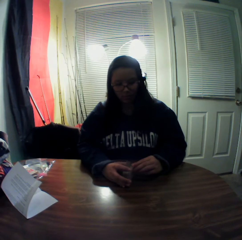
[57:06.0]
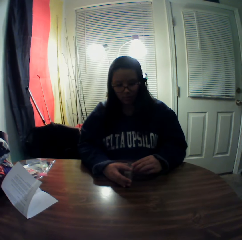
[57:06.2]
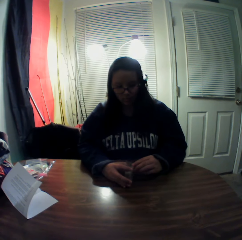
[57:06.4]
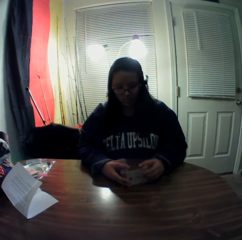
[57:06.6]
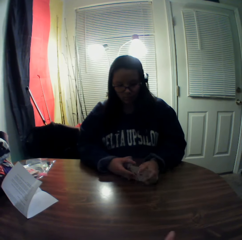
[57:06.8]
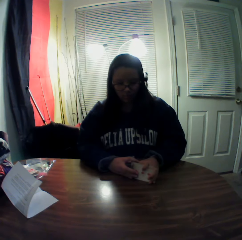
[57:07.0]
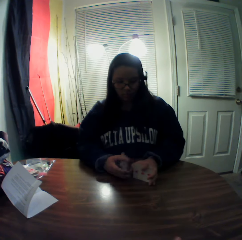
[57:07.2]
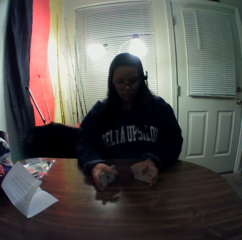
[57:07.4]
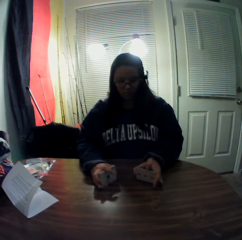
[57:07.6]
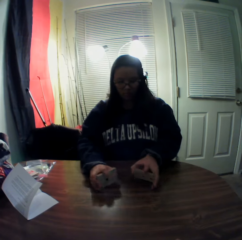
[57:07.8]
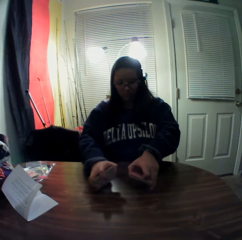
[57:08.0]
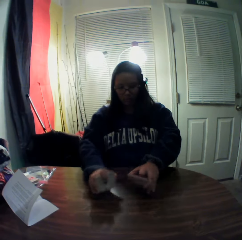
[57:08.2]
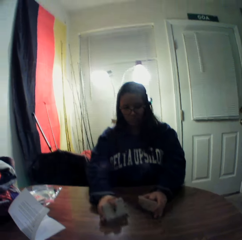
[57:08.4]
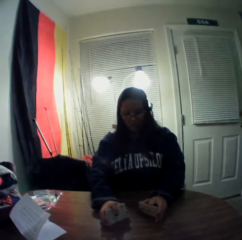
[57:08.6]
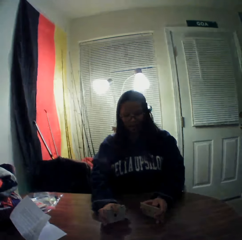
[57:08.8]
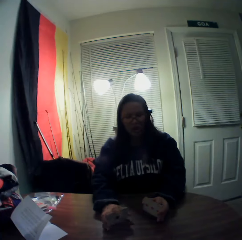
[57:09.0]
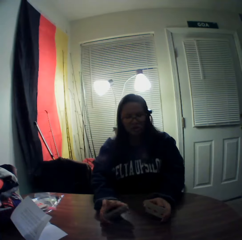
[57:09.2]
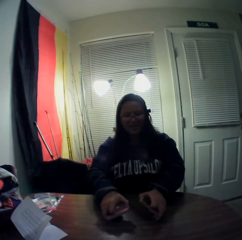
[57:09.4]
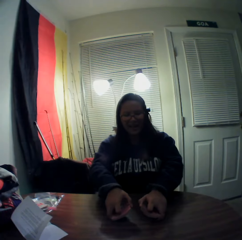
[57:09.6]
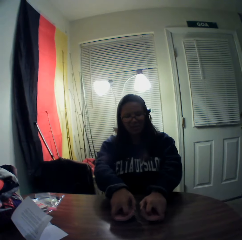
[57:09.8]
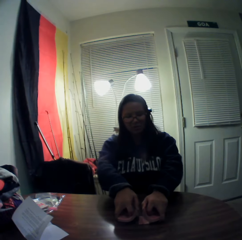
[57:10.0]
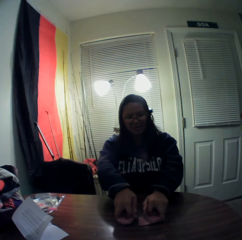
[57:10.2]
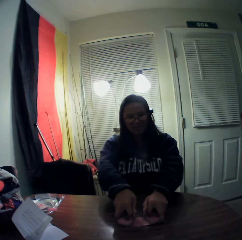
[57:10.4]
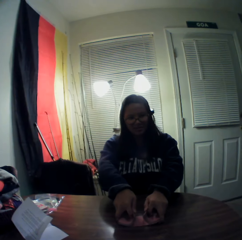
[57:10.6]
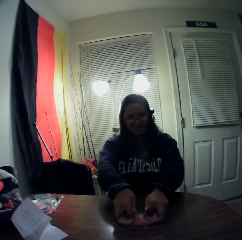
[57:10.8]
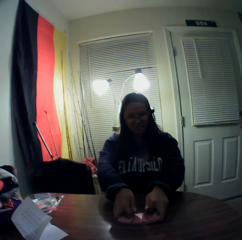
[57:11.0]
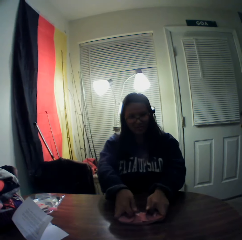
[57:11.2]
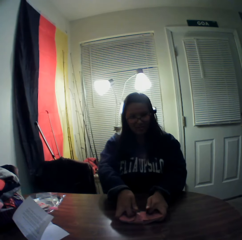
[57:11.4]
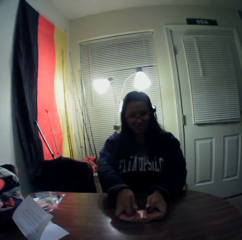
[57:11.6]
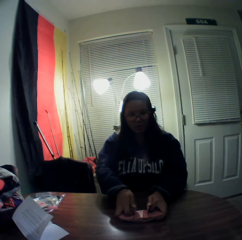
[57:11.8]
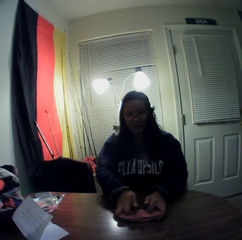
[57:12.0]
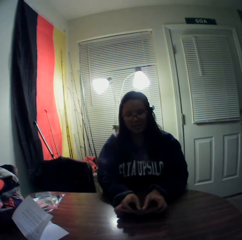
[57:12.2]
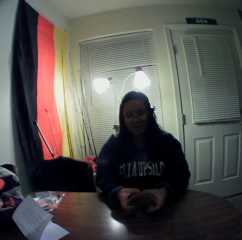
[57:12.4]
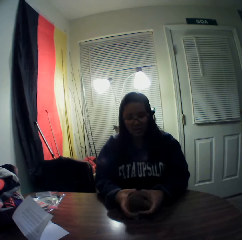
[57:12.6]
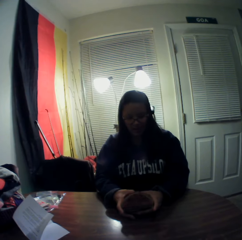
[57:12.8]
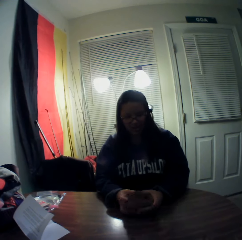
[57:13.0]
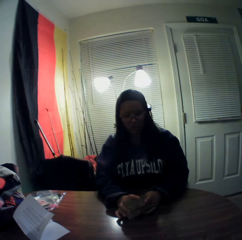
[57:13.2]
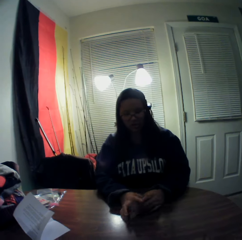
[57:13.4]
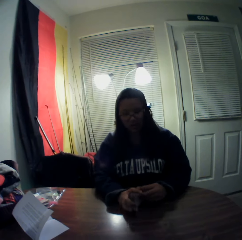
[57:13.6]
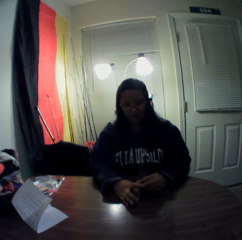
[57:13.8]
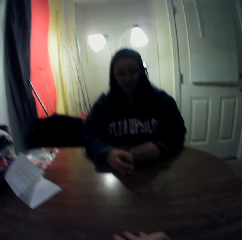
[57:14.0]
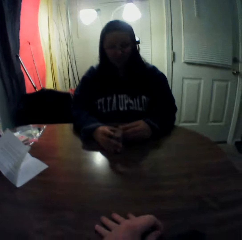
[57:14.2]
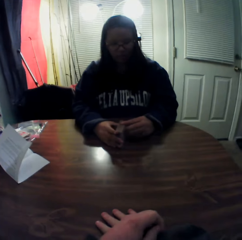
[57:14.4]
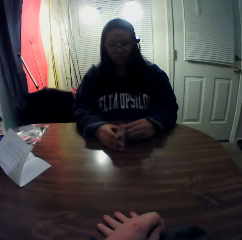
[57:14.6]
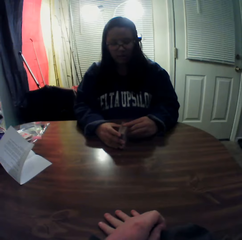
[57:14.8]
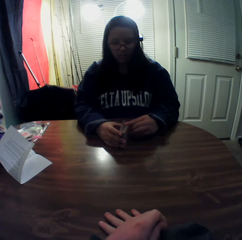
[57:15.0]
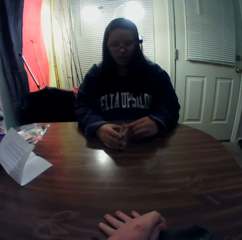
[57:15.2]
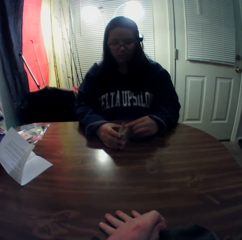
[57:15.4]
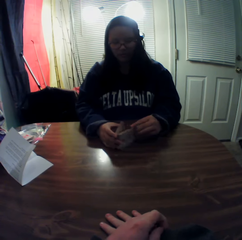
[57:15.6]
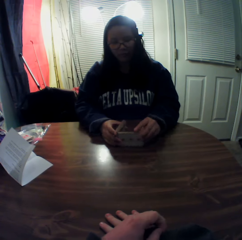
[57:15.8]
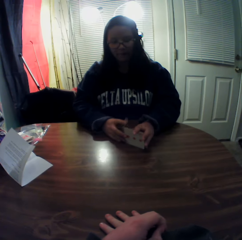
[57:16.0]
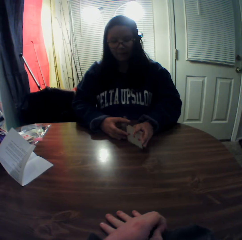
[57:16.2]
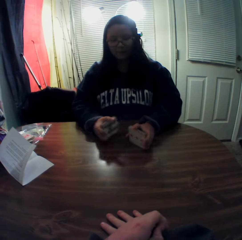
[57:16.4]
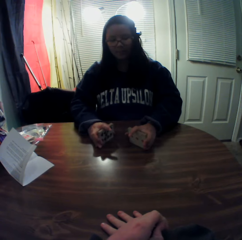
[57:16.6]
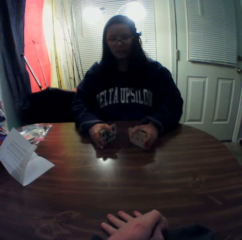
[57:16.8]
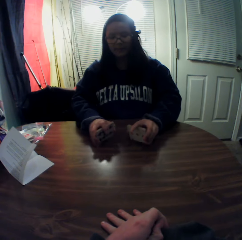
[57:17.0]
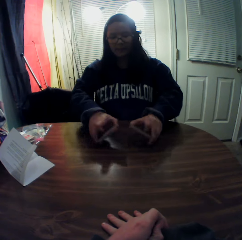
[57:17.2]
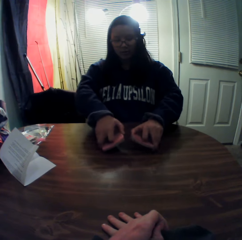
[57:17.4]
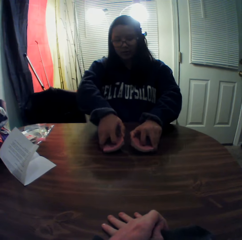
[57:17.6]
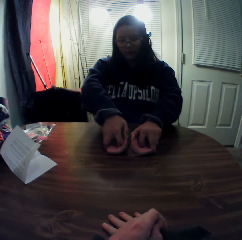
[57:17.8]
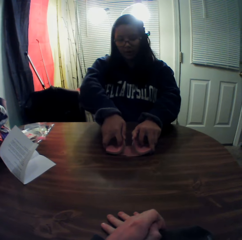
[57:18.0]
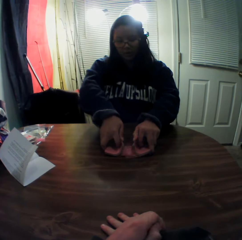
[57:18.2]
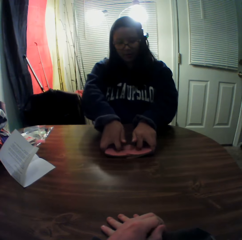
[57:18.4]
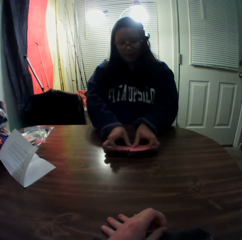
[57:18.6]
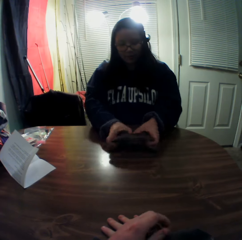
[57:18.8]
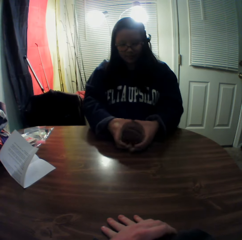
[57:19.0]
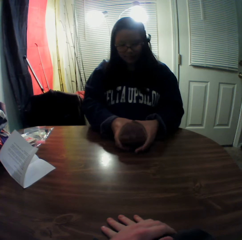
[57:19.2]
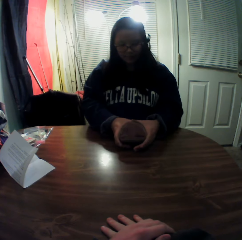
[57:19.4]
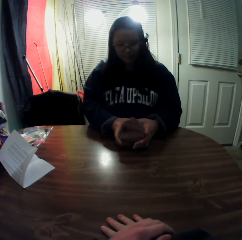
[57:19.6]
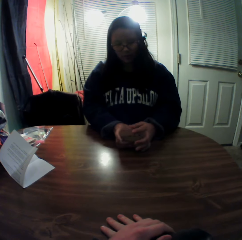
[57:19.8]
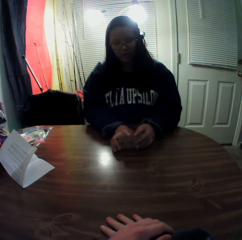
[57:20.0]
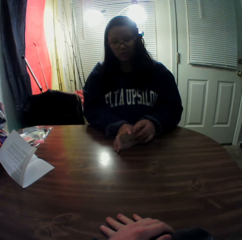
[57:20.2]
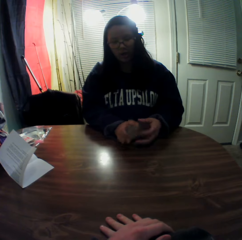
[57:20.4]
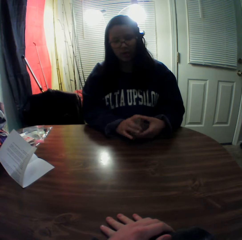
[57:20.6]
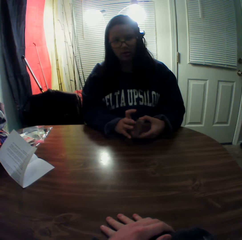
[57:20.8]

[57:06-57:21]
A woman picks some playing cards from the deck, shuffles the playing cards, picks some playing cards from the deck, and shuffles the playing cards.

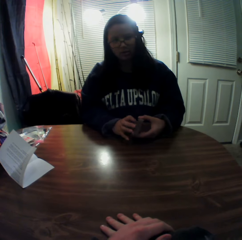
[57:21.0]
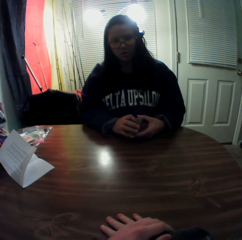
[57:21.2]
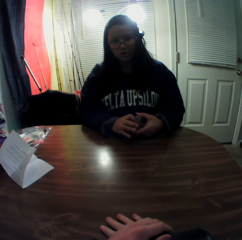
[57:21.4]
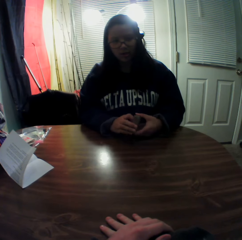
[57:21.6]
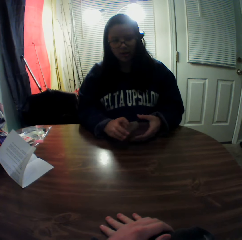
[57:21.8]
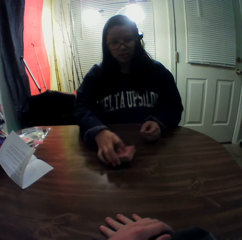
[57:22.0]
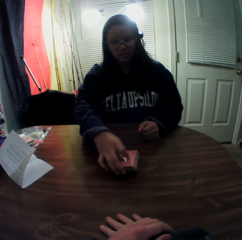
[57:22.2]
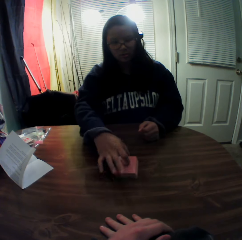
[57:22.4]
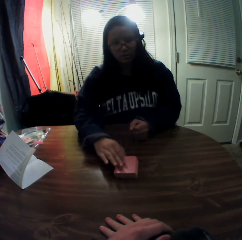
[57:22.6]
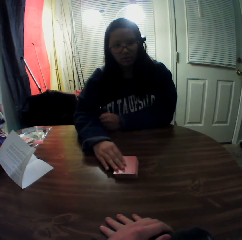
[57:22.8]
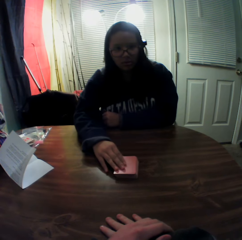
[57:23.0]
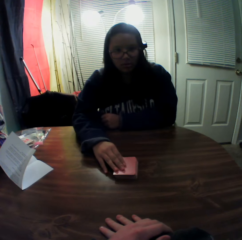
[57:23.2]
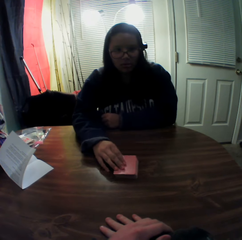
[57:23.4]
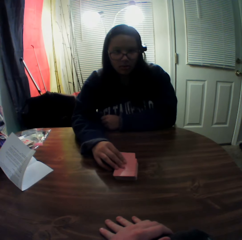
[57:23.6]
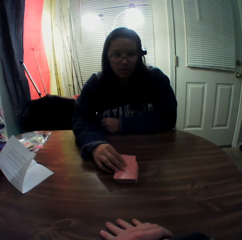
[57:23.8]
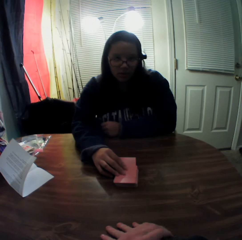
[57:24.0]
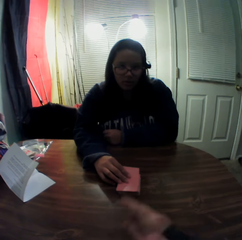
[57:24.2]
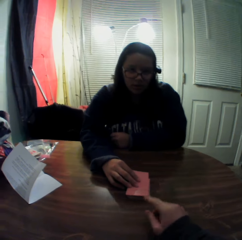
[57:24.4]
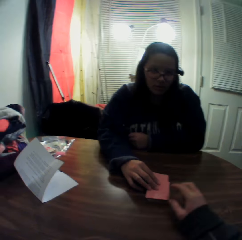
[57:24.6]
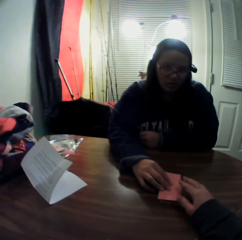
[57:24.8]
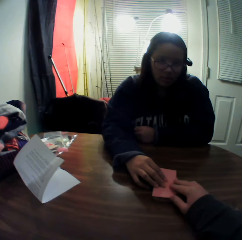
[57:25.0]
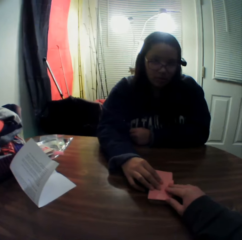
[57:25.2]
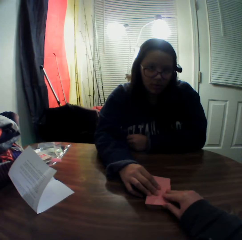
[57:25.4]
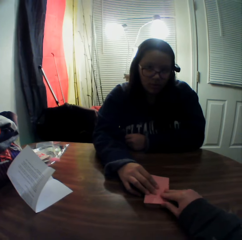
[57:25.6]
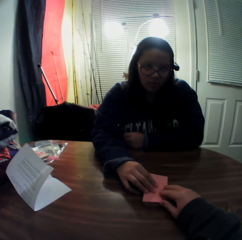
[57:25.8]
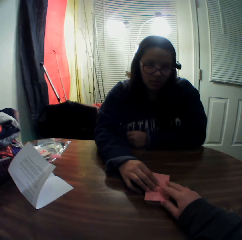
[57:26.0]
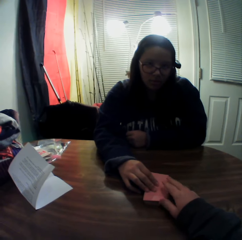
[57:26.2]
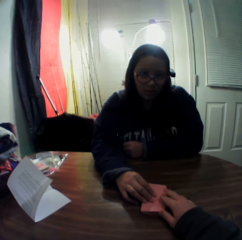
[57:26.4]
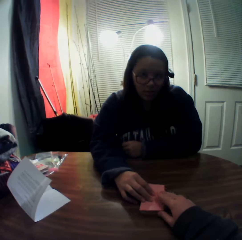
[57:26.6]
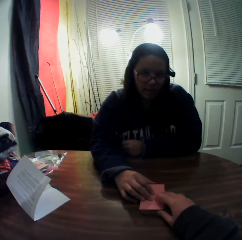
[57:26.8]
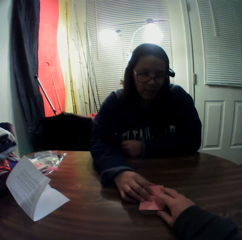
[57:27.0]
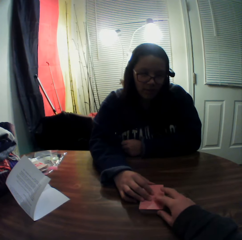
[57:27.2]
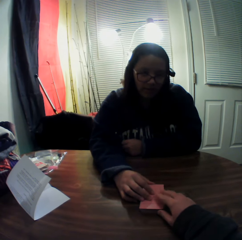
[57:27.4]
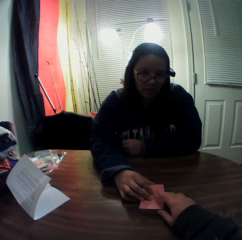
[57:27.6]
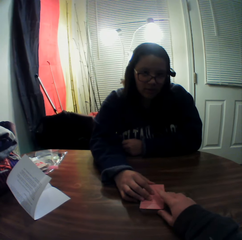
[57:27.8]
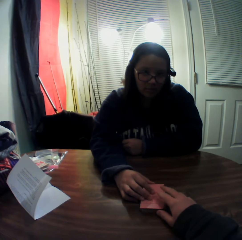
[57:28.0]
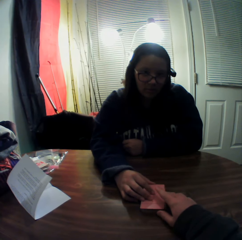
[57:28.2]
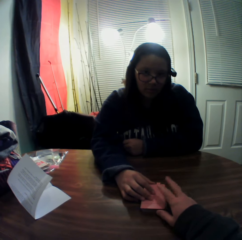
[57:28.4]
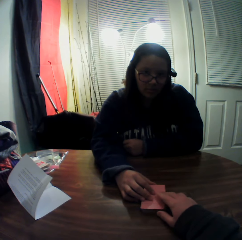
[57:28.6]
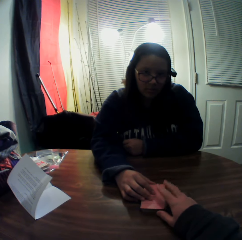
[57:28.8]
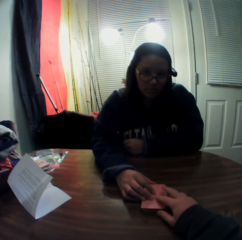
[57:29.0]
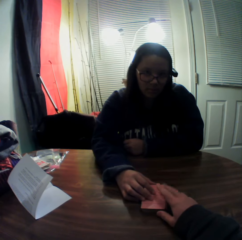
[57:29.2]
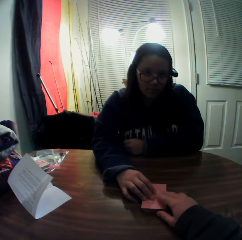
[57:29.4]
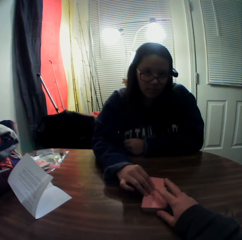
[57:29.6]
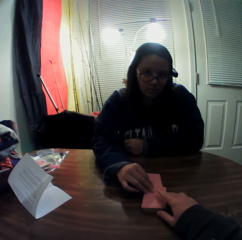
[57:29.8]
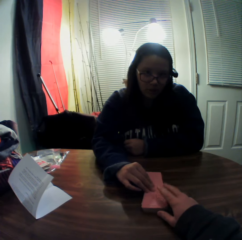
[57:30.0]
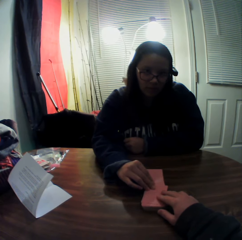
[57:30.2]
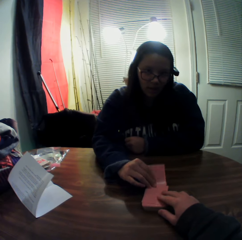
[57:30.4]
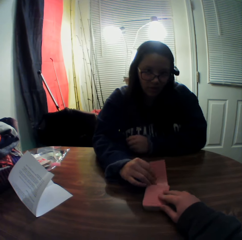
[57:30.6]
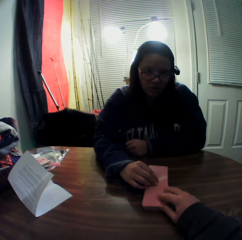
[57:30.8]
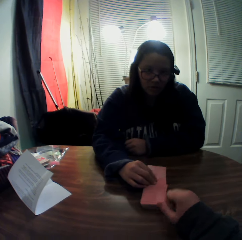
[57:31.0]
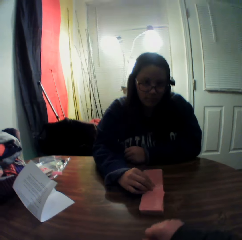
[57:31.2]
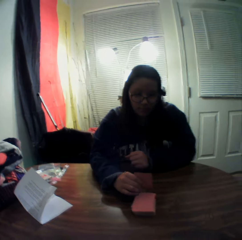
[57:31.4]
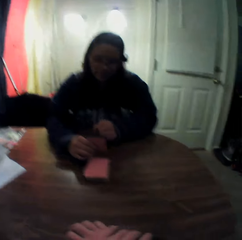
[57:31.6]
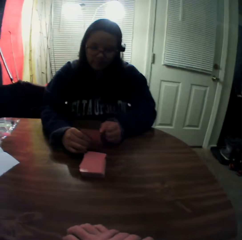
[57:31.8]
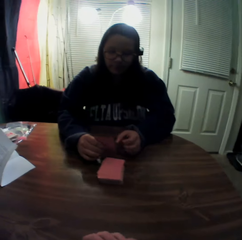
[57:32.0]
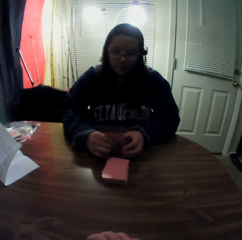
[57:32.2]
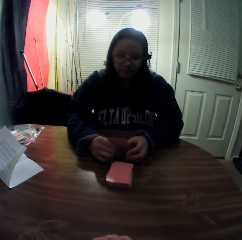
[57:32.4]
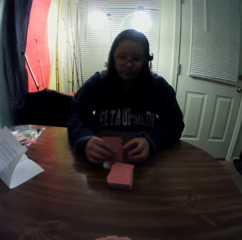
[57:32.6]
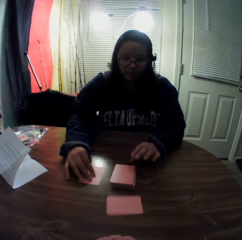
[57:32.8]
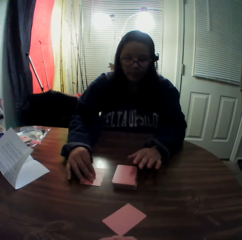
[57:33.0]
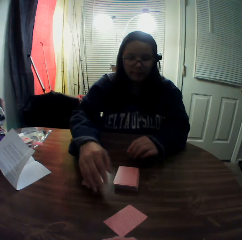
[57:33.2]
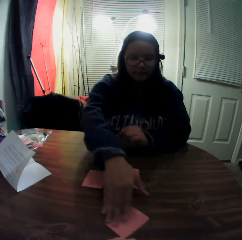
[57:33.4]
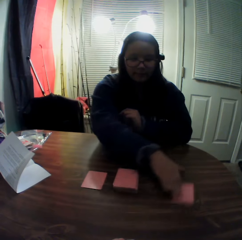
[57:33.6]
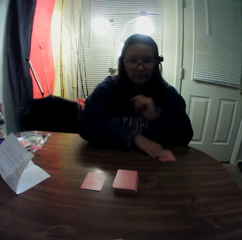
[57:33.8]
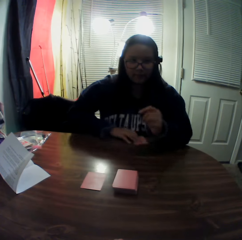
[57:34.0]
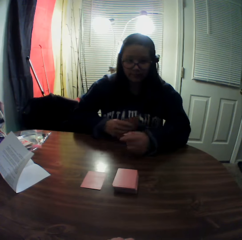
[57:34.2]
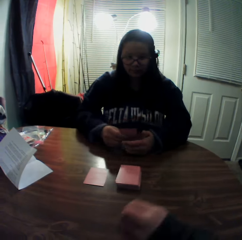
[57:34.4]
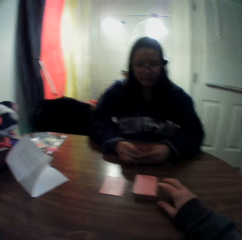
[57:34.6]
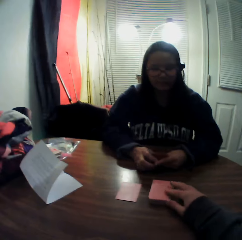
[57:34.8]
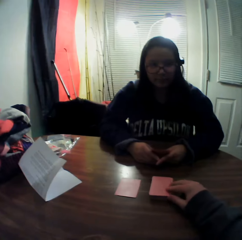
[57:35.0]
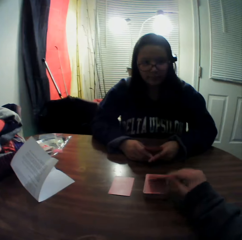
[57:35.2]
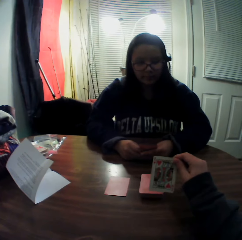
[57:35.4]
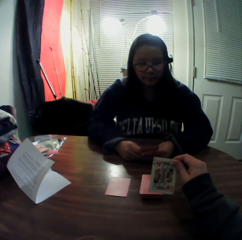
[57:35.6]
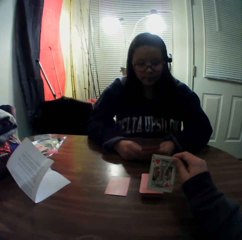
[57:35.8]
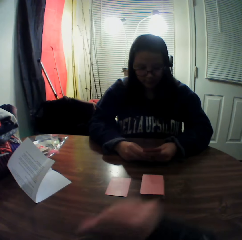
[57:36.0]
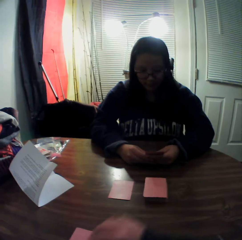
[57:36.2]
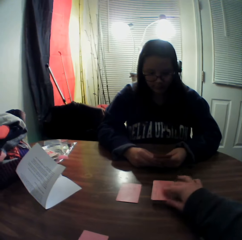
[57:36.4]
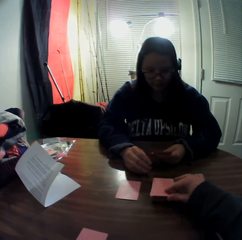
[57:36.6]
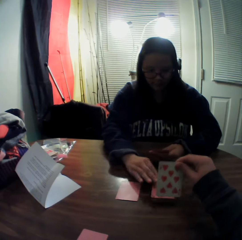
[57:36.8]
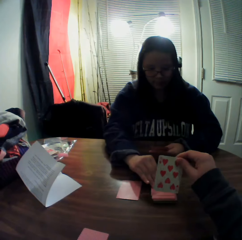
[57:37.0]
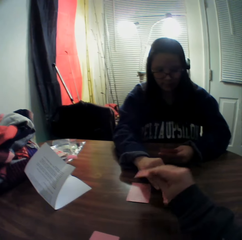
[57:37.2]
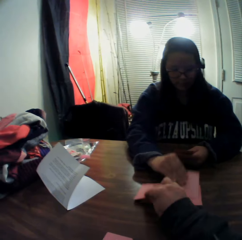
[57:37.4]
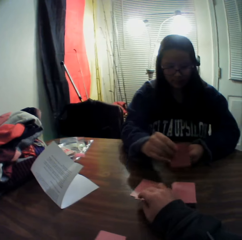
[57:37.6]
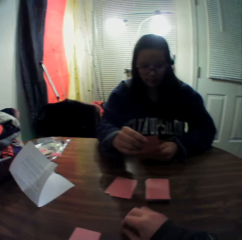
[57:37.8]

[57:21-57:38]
A woman puts the playing cards on the table. The woman holds the playing cards on the table and picks a card from the stack of cards on the table with her right hand. The camera wearer holds the playing cards with his hands. He taps on the stack of cards with his right hand. The woman picks a playing card, looks at the playing card, and moves a playing card on the table with the playing card in her hand. The woman drops the cards onto the table, slides a playing card on the table, and picks a card from the table with her right hand. The woman holds the playing card. The camera wearer picks a card from the stack of cards on the table with his right hand. He looks at the playing card. He drops the card onto the table. He picks a card from the stack of cards on the table with his right hand. He looks at the playing card. The woman picks a card from the stack of cards on the table with her right hand. The camera wearer places the card onto the stack of cards on the table.
